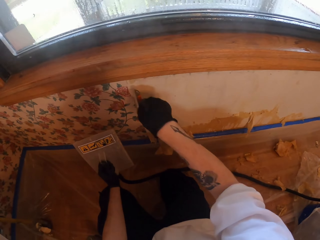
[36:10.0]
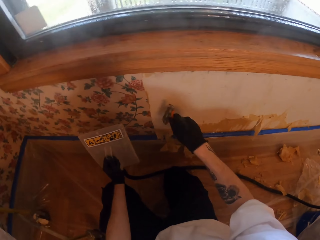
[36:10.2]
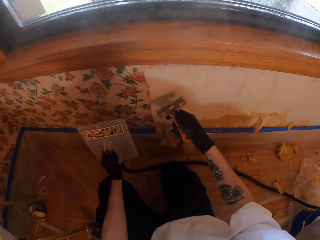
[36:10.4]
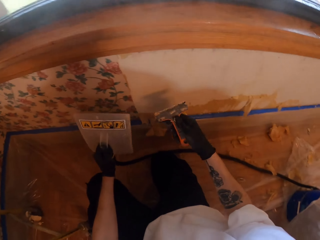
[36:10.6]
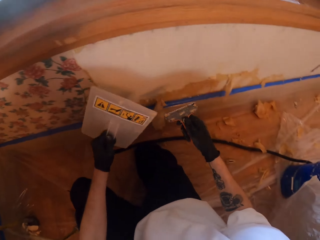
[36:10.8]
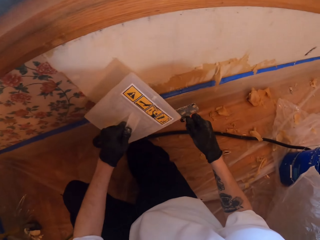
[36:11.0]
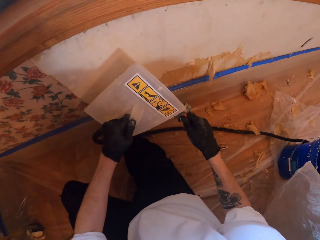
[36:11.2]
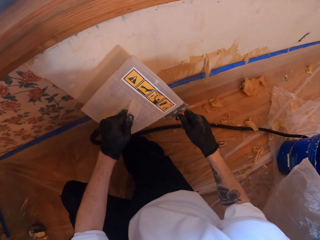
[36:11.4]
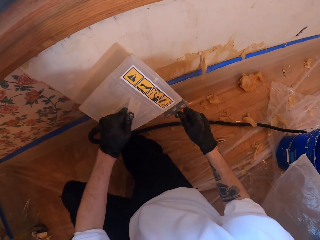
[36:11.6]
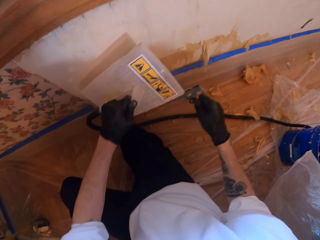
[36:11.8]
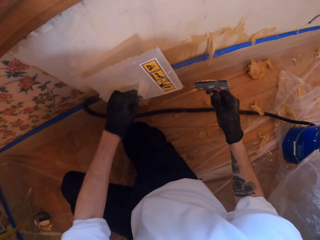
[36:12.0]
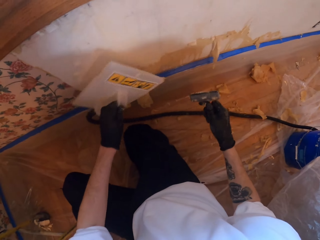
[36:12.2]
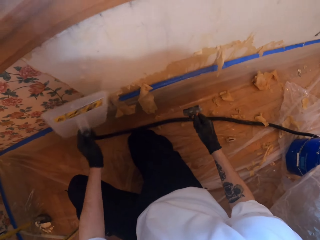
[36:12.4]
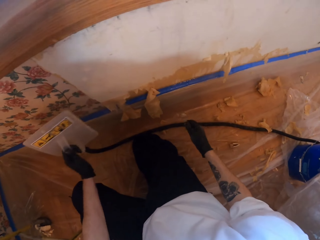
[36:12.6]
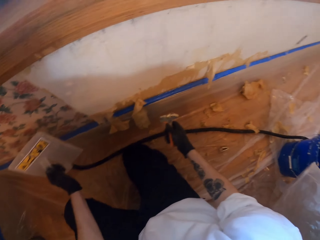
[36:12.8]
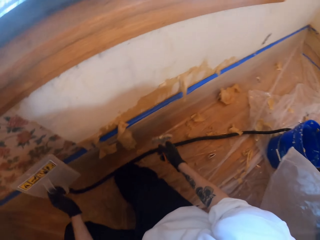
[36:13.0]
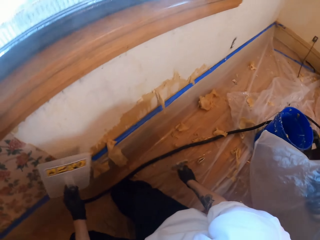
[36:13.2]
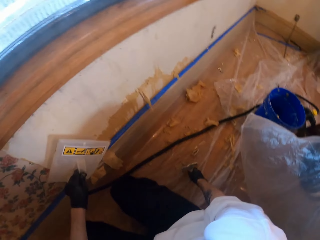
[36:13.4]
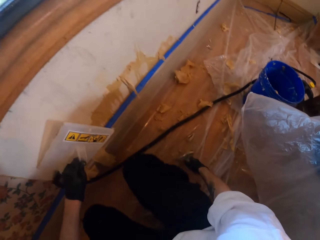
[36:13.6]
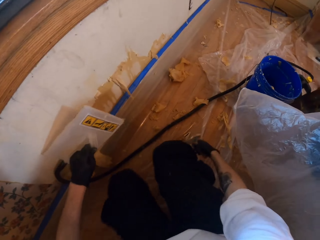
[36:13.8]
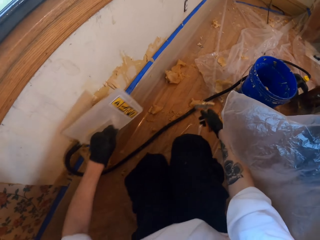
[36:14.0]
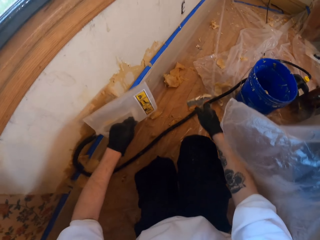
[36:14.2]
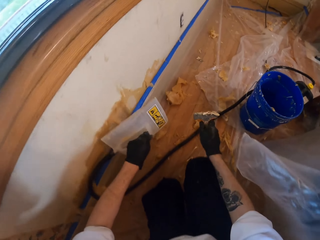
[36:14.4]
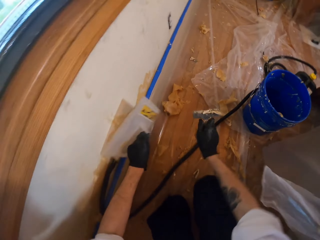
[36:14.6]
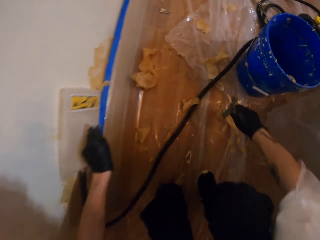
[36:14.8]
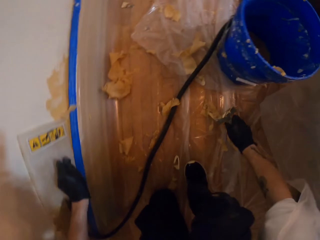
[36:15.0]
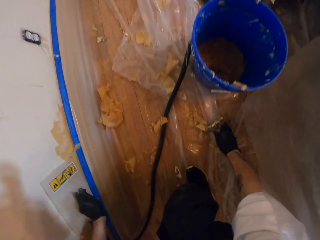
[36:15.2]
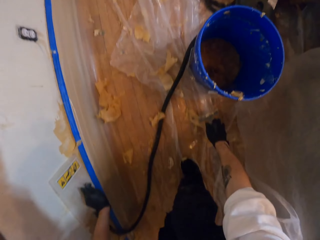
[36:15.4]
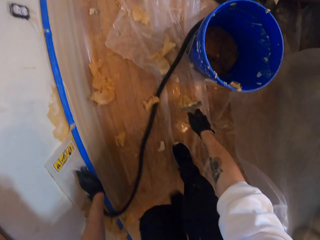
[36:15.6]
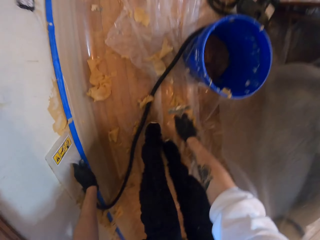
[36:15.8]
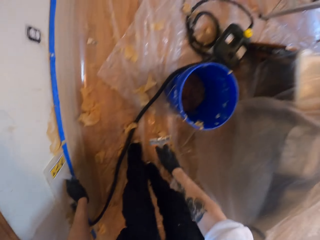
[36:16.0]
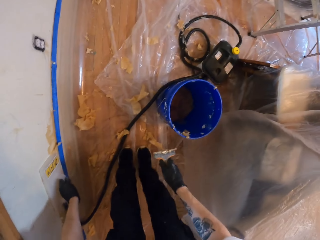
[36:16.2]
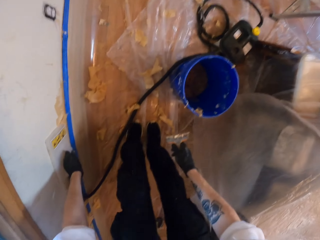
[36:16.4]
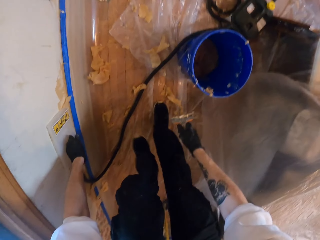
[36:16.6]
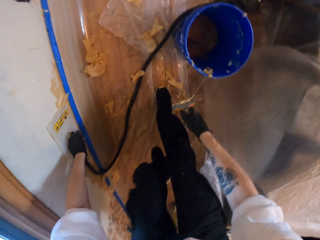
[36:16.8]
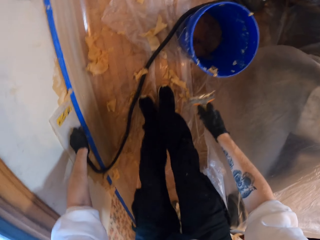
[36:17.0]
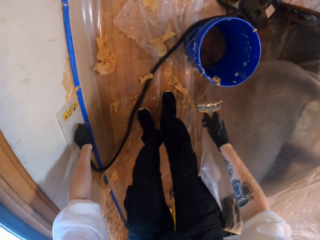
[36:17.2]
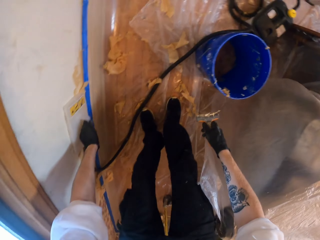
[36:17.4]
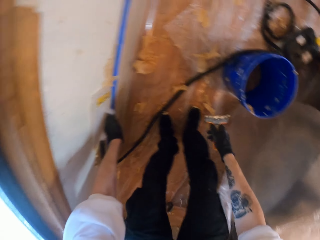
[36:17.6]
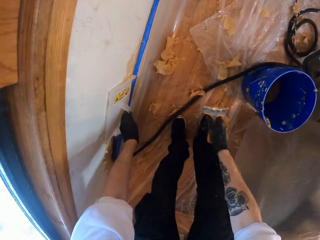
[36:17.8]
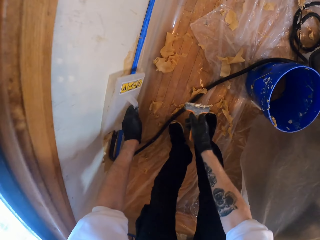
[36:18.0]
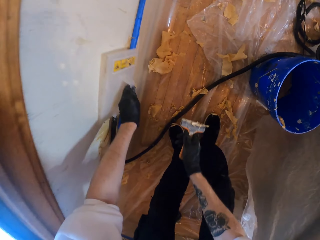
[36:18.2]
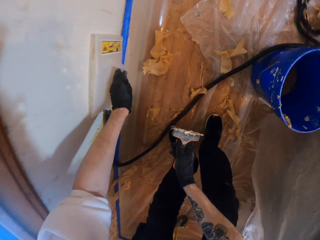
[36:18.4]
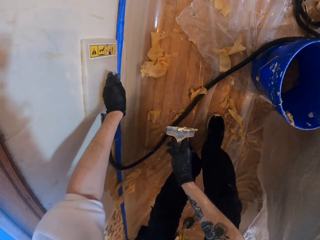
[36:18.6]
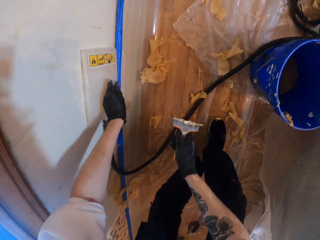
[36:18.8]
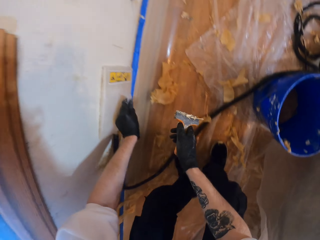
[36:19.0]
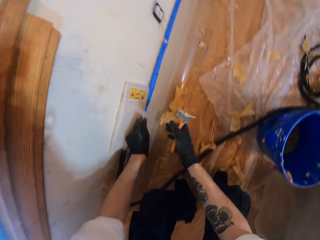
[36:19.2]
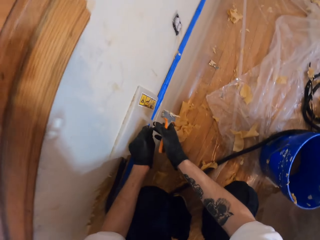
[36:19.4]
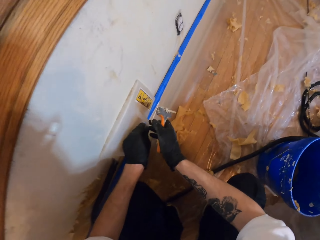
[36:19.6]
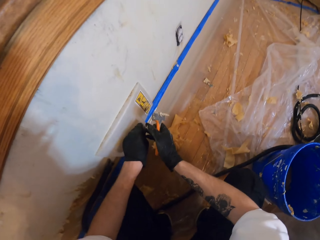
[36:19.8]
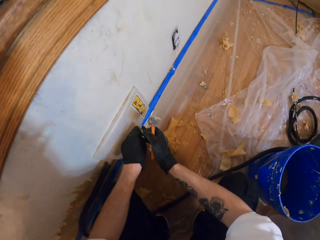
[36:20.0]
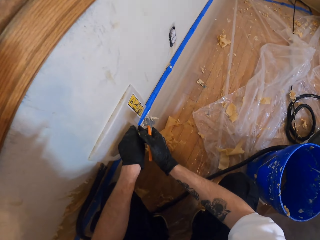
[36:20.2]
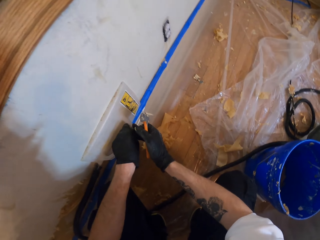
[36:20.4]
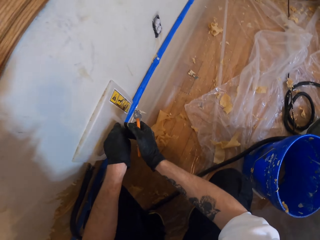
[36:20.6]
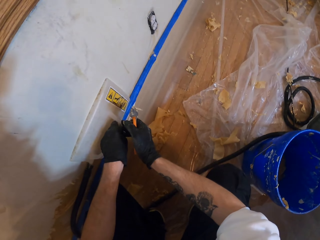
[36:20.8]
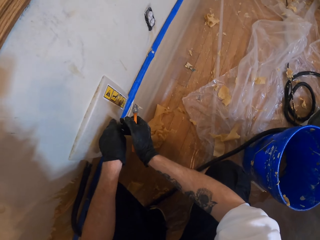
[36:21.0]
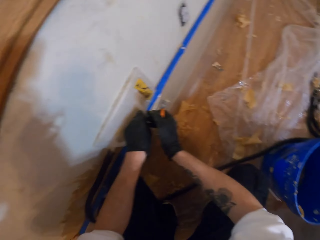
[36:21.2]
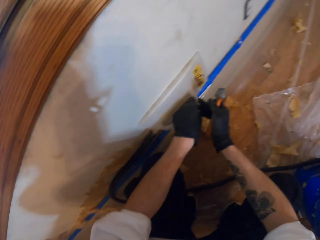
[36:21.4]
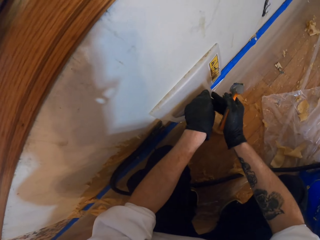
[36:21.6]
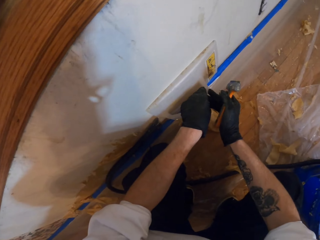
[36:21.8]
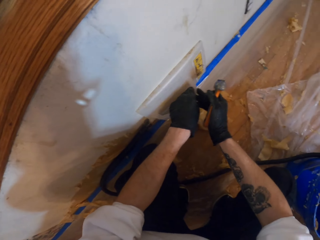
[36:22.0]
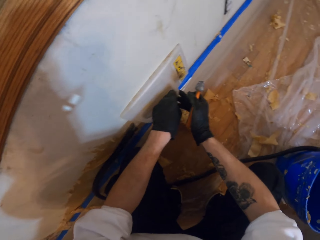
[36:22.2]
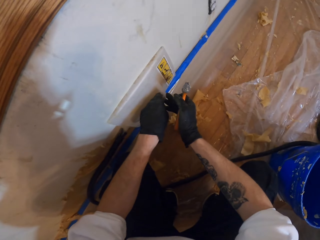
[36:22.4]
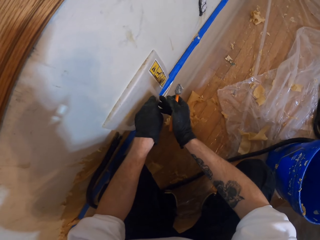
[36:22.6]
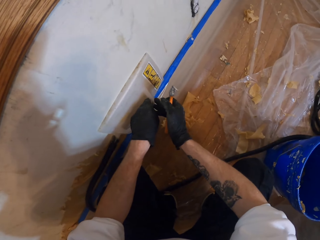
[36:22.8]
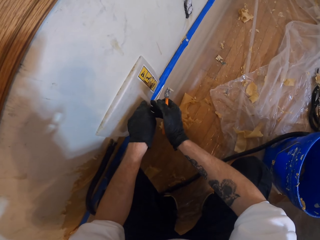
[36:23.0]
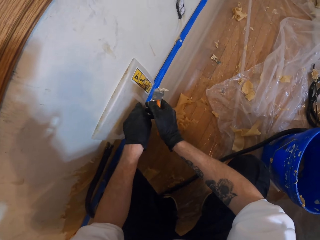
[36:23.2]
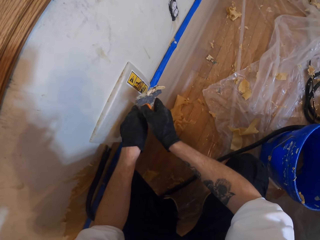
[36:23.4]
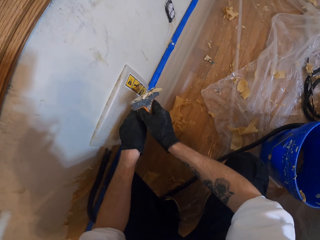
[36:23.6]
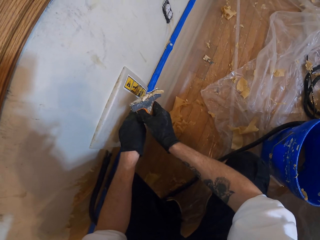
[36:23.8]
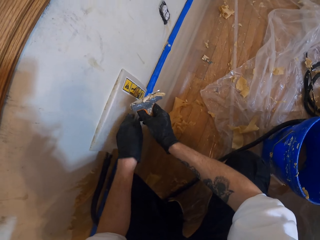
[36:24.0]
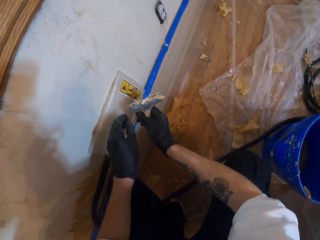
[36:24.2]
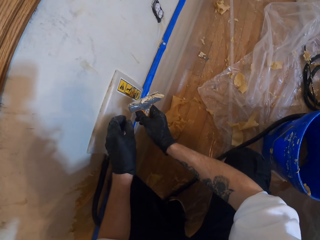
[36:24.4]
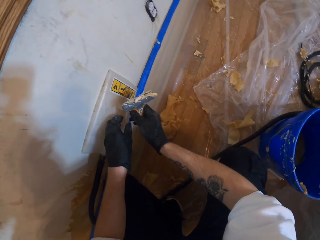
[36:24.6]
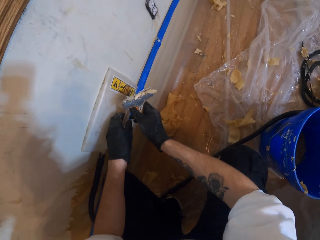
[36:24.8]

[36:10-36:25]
The camera wearer removes stuck paint from the paint scraper. They move around. They stick the steamer on the wall. They hold the steel.

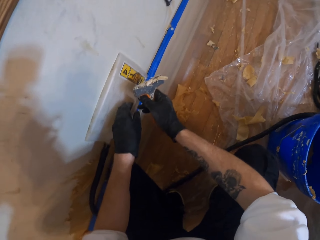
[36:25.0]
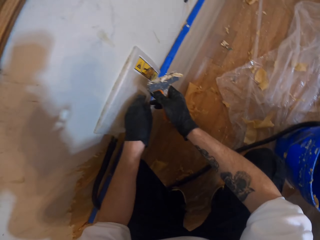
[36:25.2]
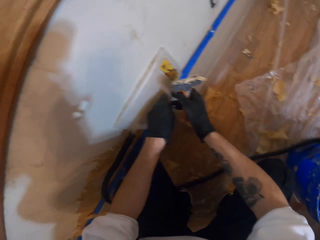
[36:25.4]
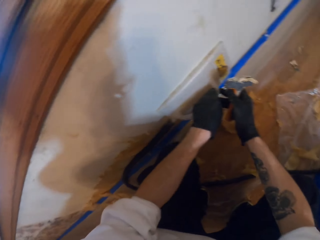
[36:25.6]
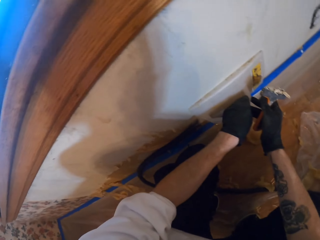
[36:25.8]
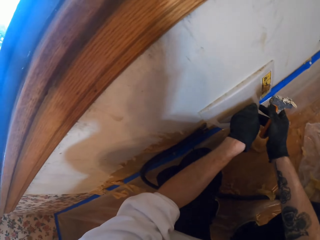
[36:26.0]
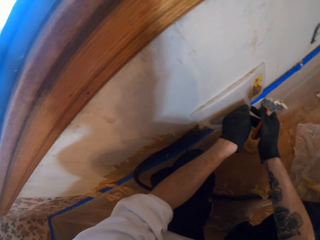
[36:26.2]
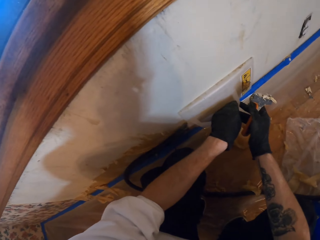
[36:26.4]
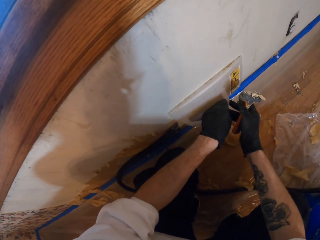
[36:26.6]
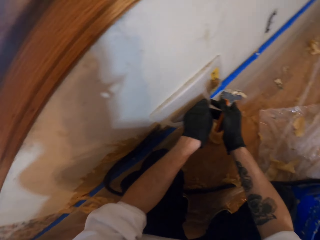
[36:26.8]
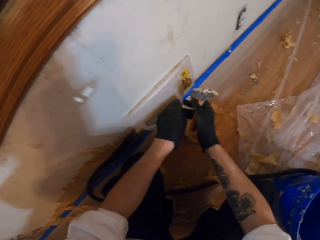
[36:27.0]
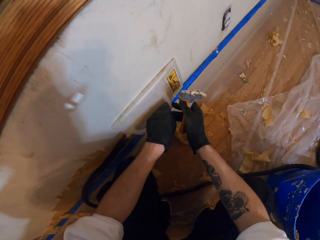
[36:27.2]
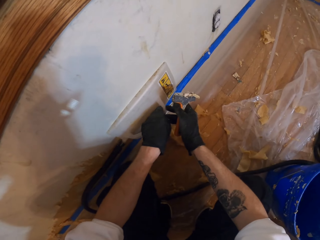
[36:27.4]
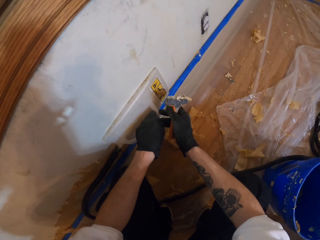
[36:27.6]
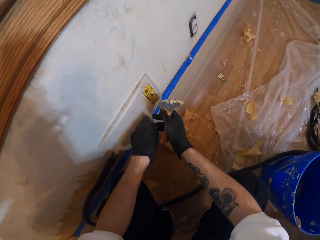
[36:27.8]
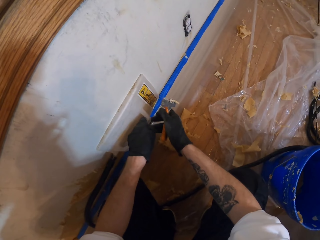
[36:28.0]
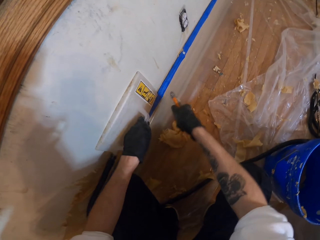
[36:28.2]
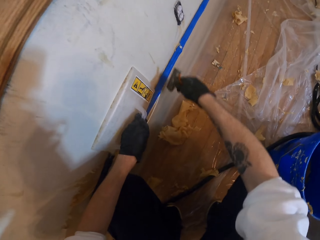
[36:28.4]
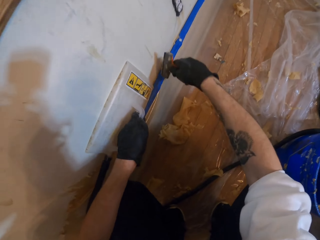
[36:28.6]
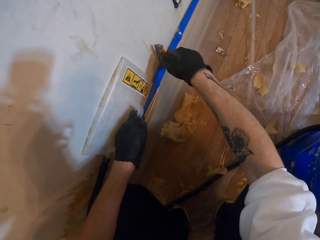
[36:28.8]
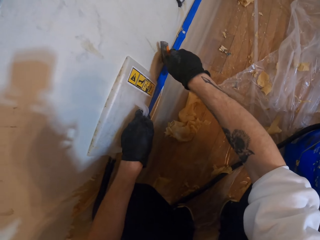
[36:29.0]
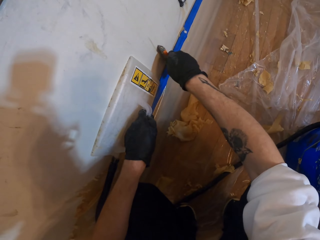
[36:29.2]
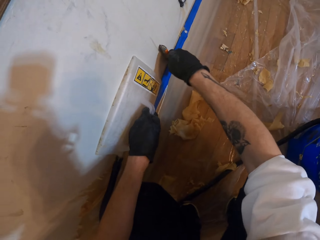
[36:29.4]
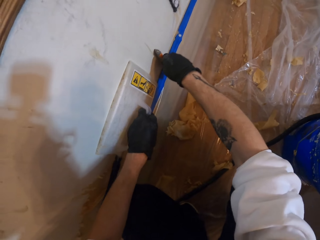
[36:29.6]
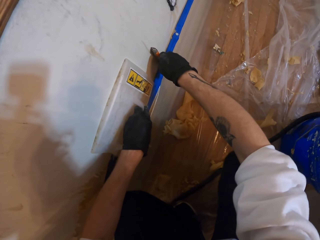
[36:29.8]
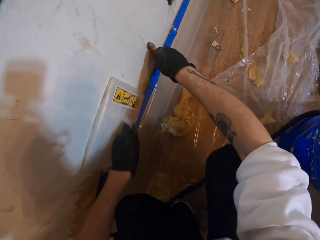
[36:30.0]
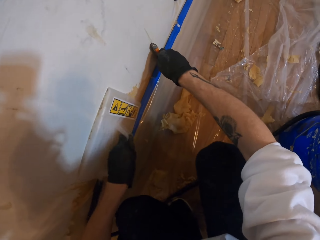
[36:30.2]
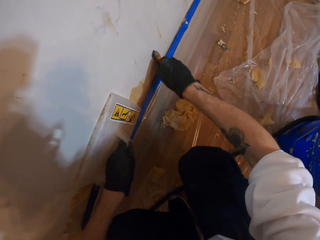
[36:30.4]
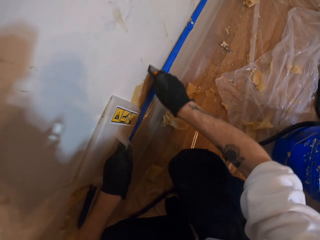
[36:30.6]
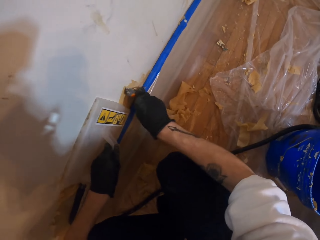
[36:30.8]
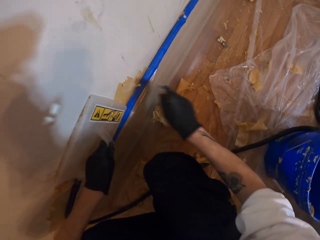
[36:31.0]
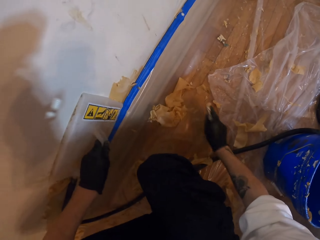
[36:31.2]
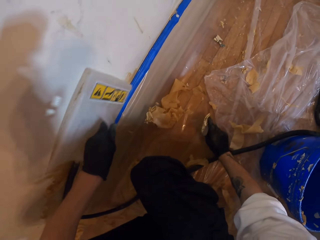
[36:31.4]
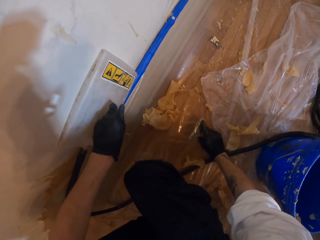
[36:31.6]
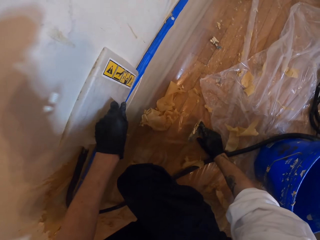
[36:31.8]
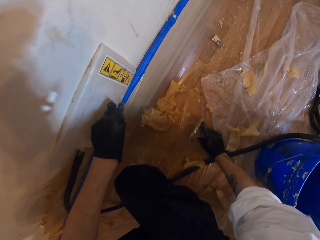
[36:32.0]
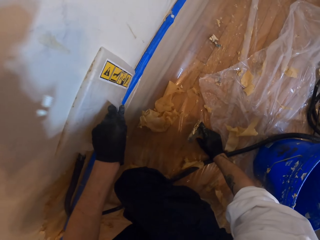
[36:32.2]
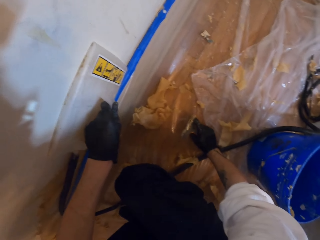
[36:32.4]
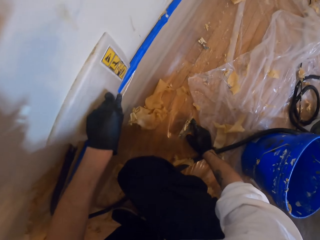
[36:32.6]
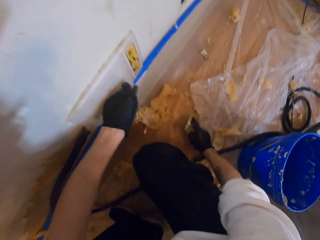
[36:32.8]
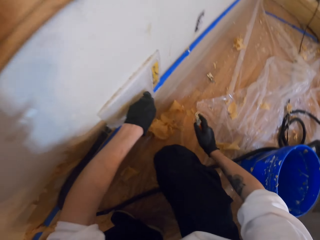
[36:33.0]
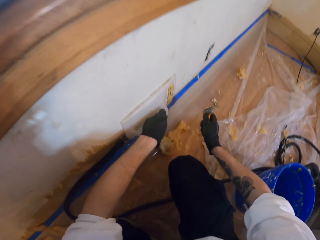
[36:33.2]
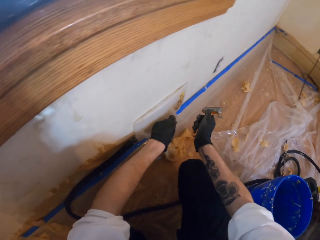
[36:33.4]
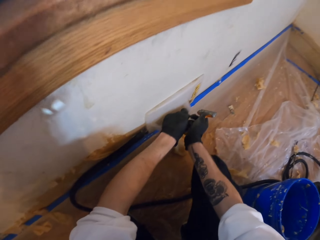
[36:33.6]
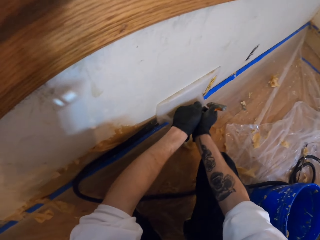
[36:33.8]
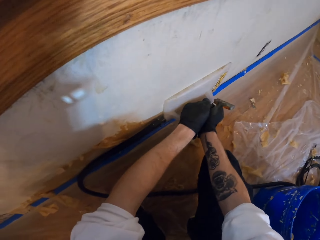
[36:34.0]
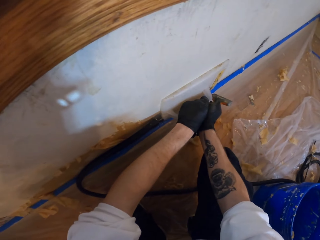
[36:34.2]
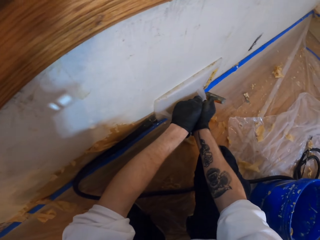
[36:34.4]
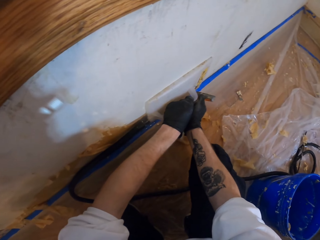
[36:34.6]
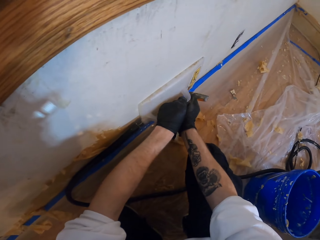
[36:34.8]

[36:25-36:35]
The camera wearer puts the steamer on the wallpaper.
